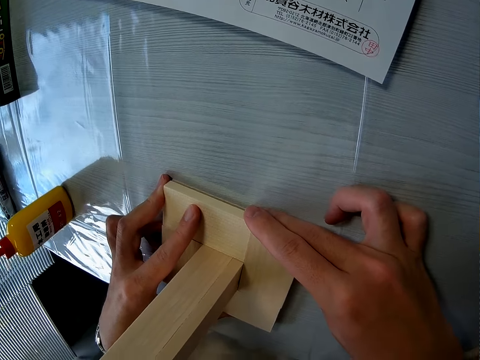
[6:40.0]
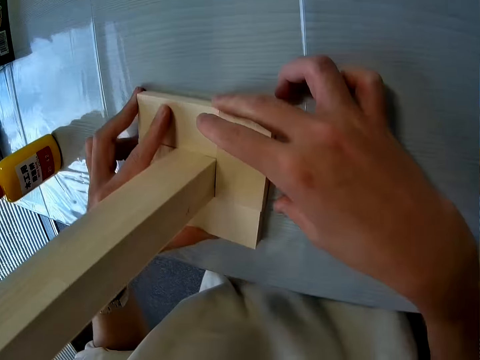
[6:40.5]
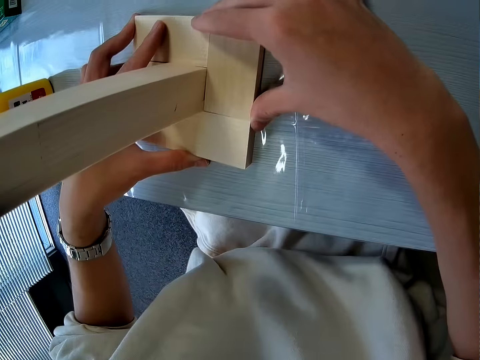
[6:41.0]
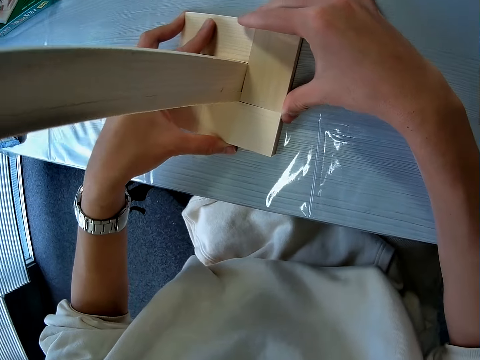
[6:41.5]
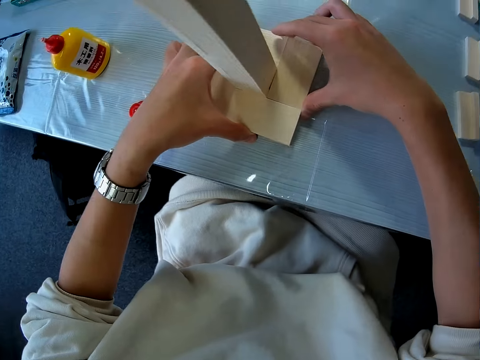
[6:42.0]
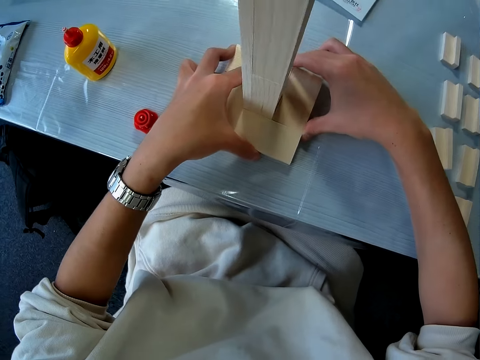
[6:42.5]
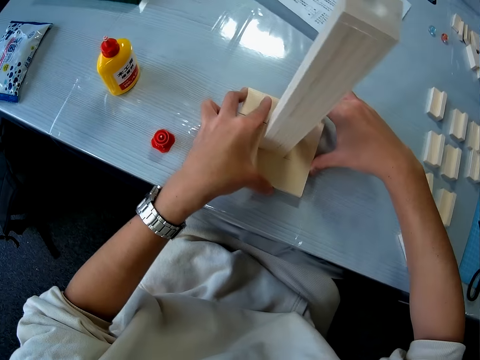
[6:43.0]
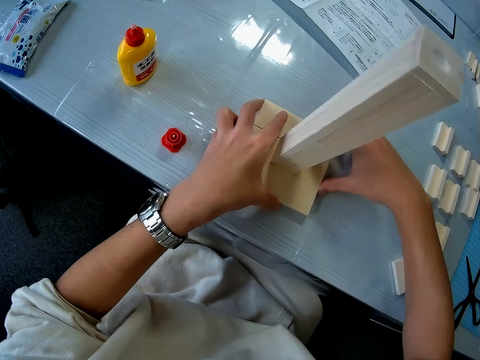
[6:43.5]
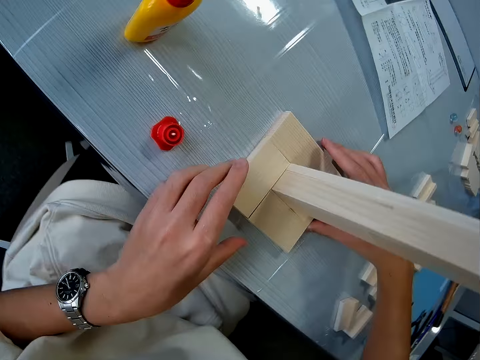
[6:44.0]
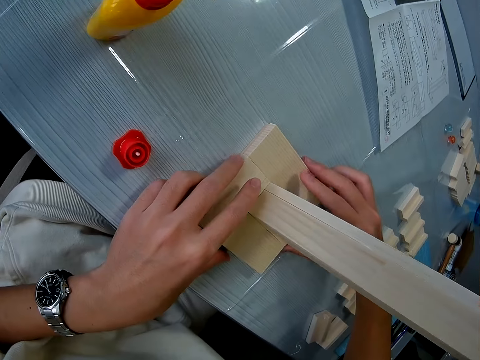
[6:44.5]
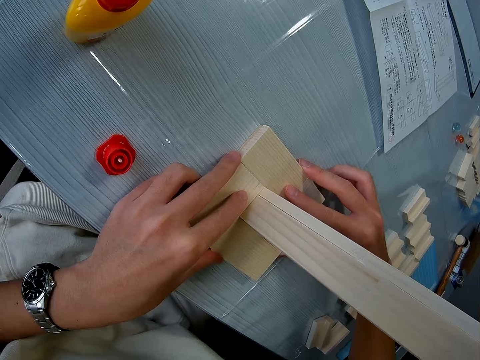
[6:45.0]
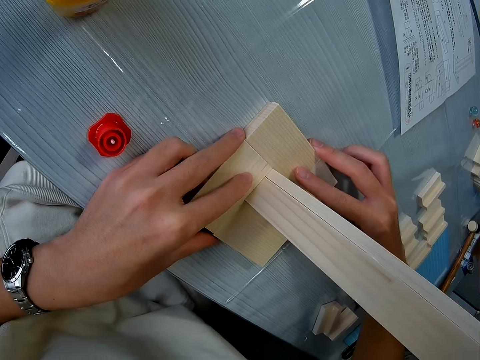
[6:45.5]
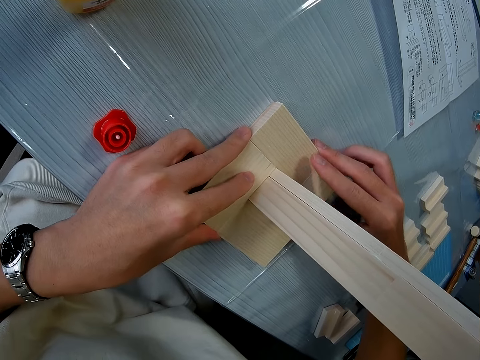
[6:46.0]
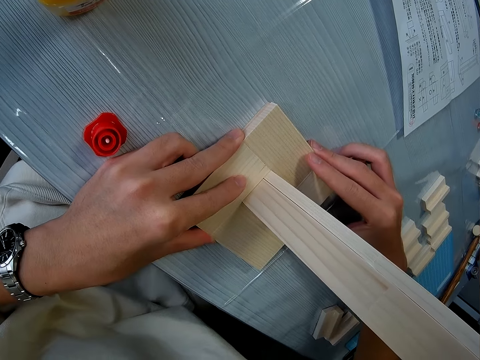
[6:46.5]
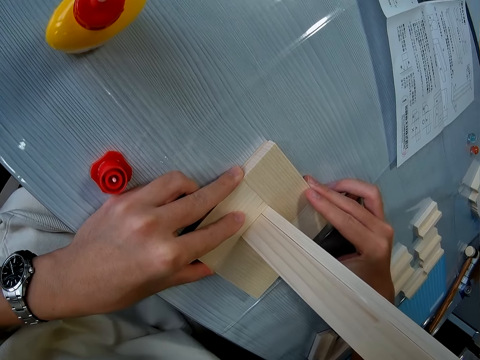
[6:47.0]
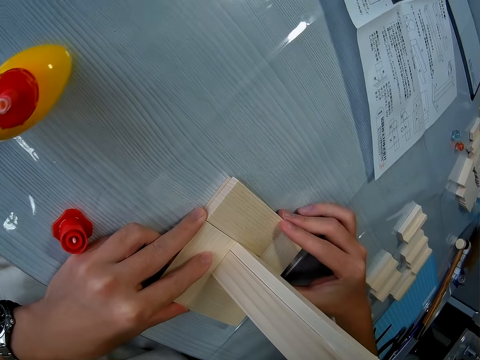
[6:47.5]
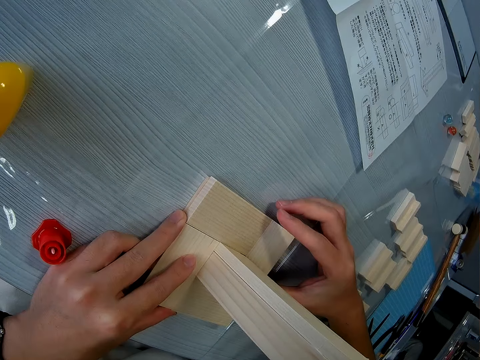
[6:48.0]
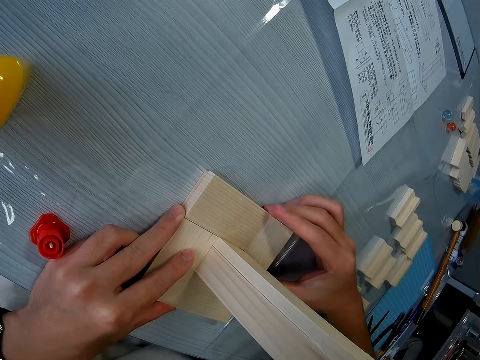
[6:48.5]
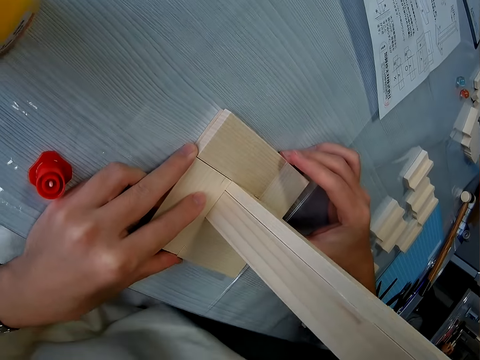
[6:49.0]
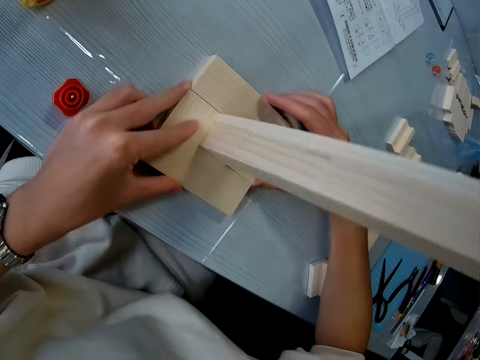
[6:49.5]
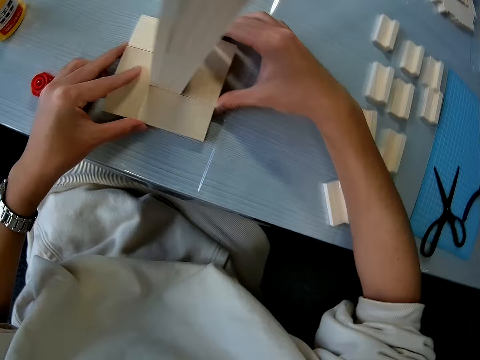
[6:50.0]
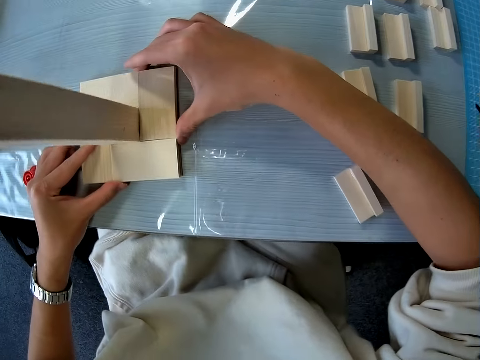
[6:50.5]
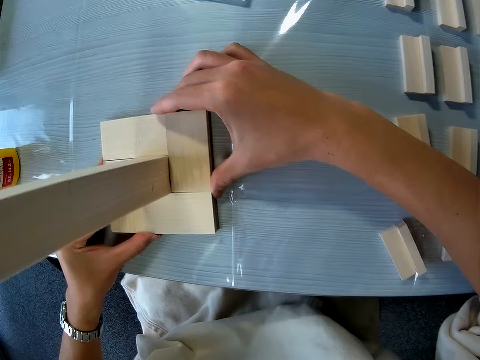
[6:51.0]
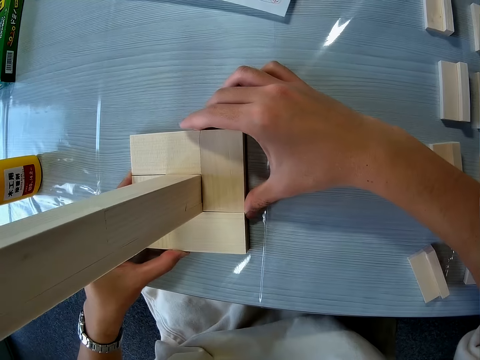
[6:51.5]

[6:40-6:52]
The camera wearer looks at the model.

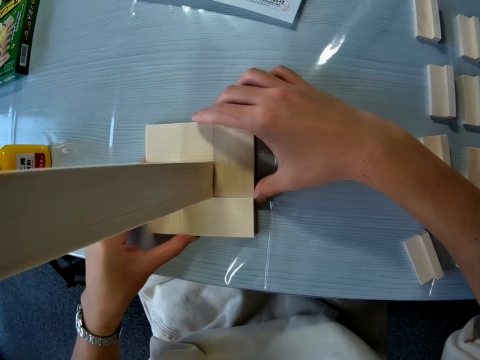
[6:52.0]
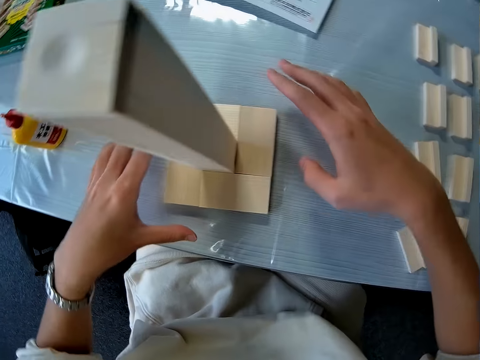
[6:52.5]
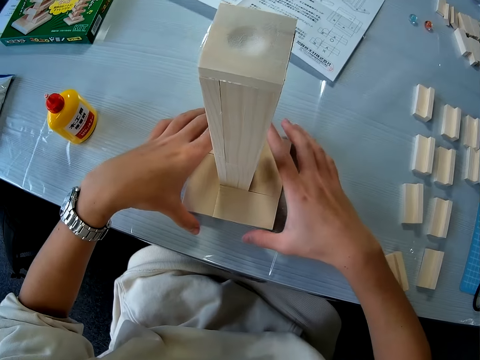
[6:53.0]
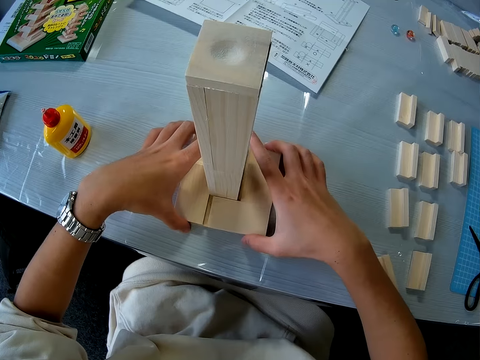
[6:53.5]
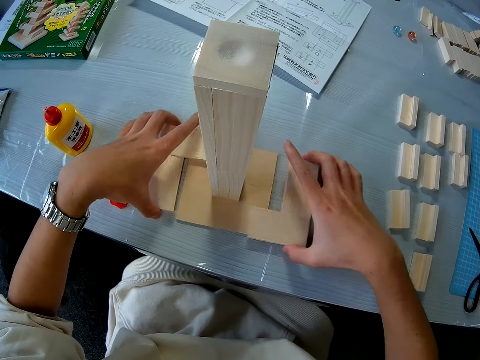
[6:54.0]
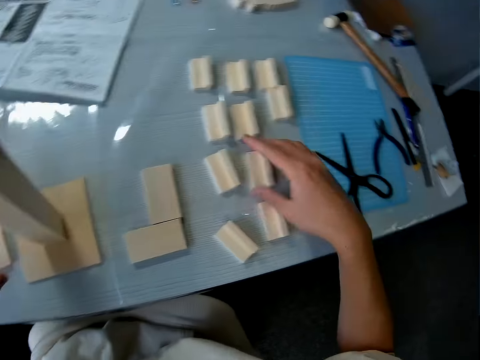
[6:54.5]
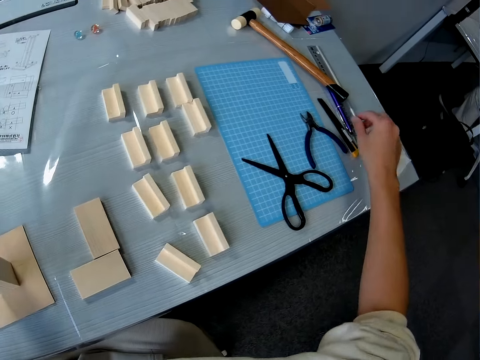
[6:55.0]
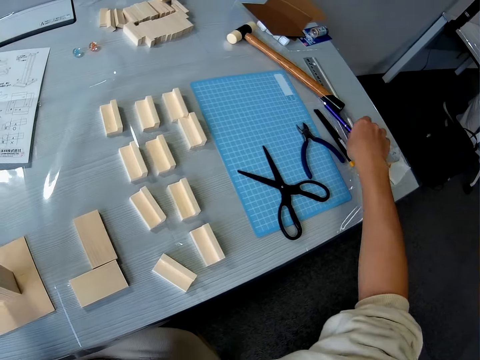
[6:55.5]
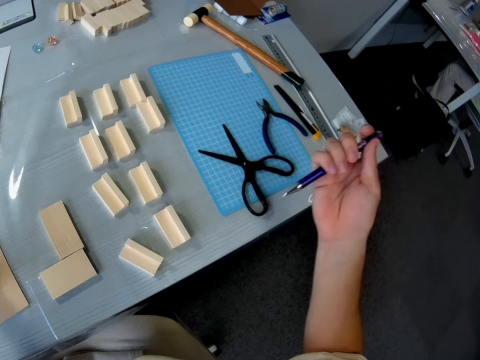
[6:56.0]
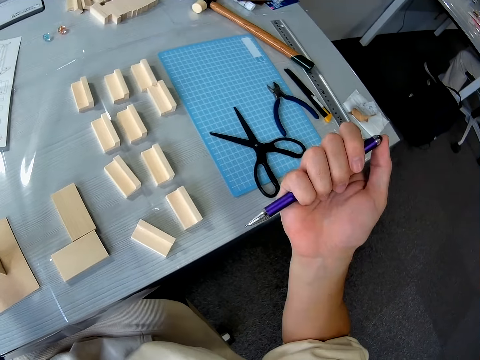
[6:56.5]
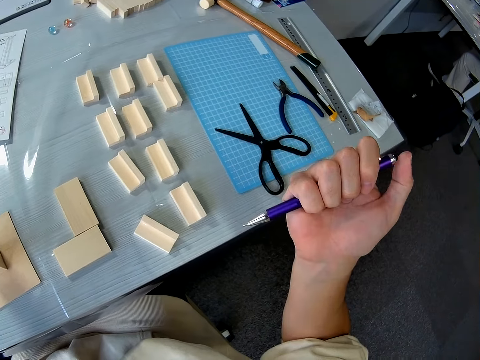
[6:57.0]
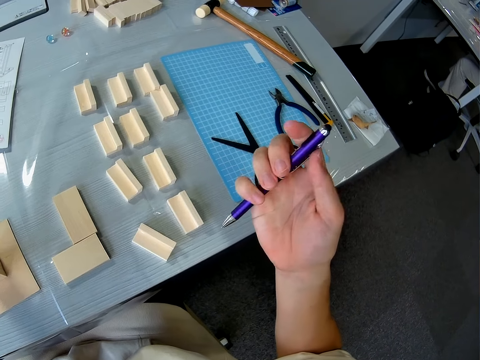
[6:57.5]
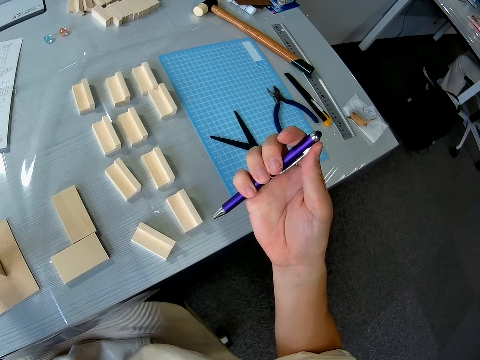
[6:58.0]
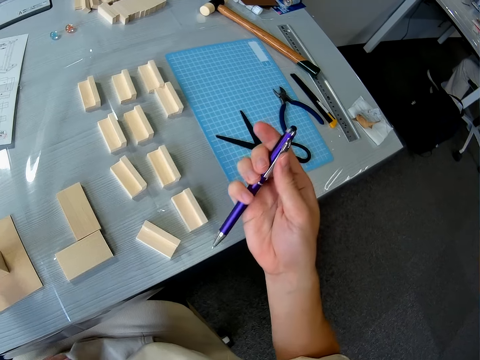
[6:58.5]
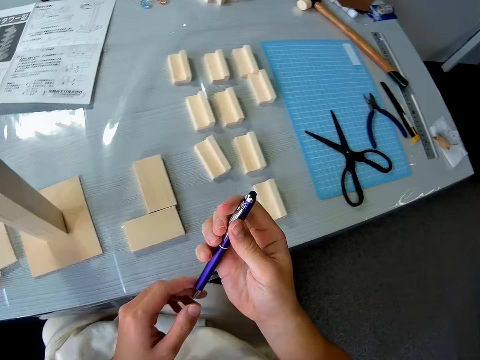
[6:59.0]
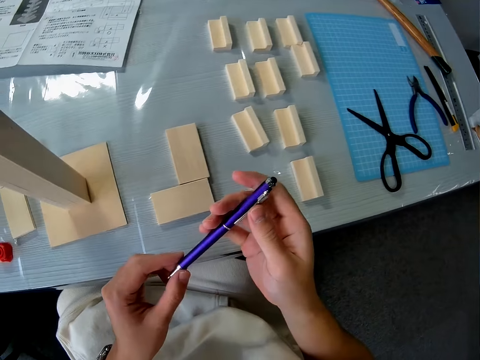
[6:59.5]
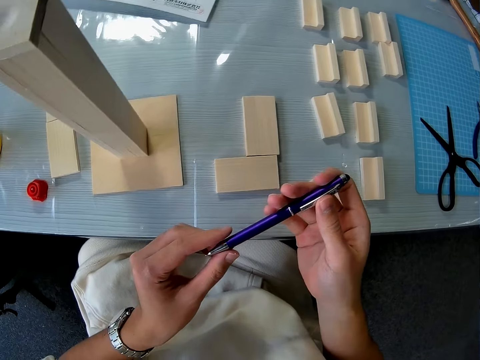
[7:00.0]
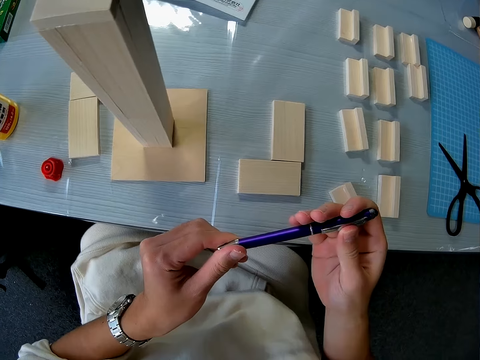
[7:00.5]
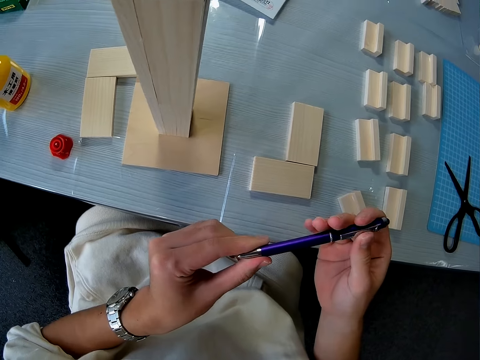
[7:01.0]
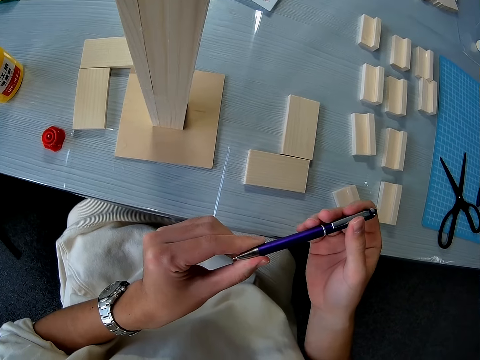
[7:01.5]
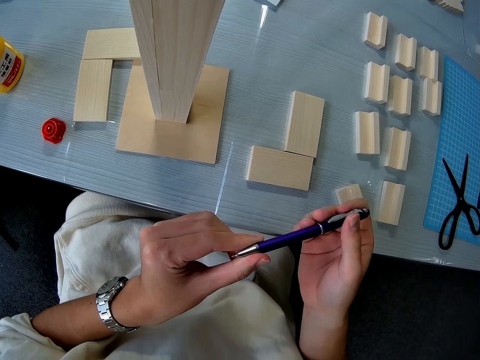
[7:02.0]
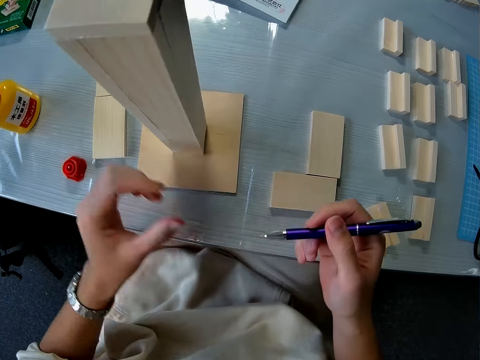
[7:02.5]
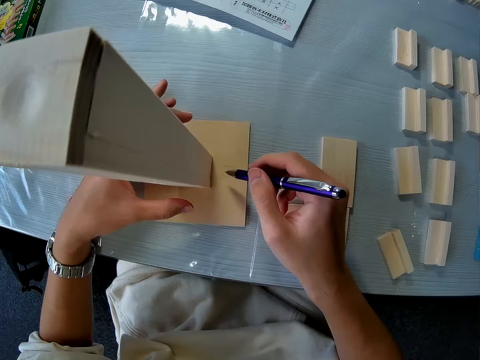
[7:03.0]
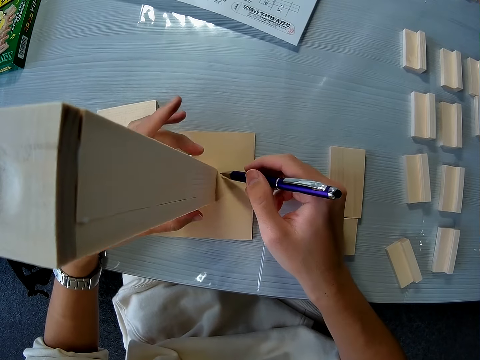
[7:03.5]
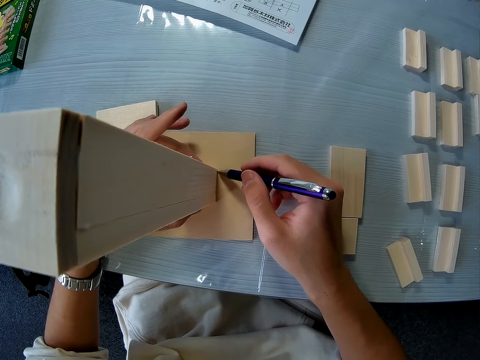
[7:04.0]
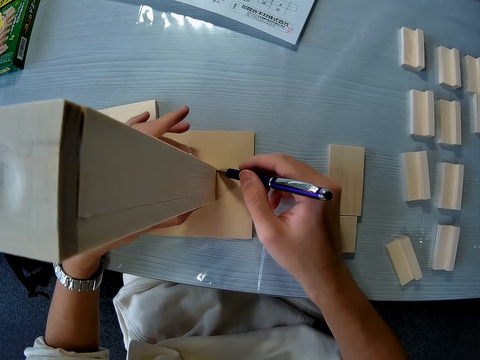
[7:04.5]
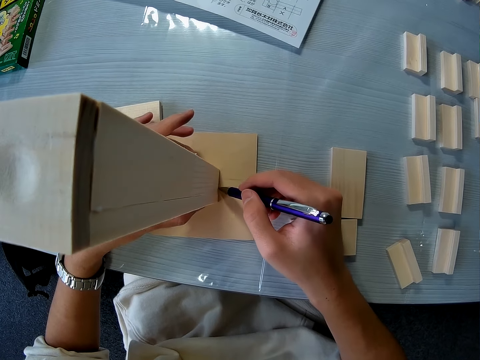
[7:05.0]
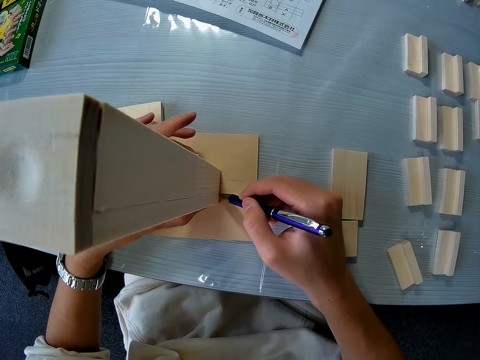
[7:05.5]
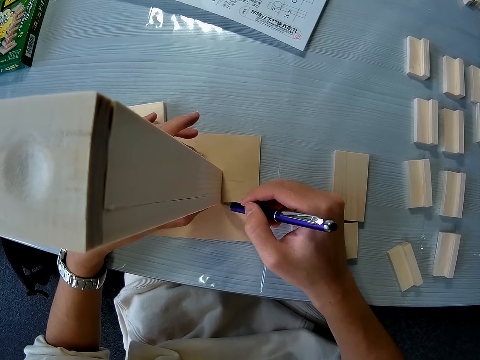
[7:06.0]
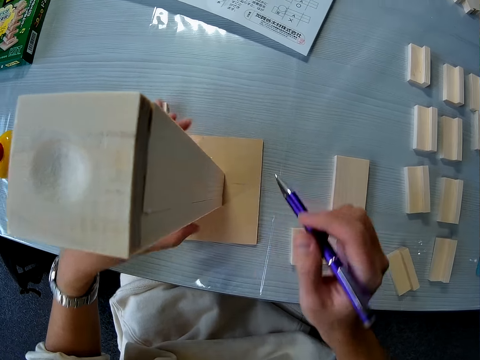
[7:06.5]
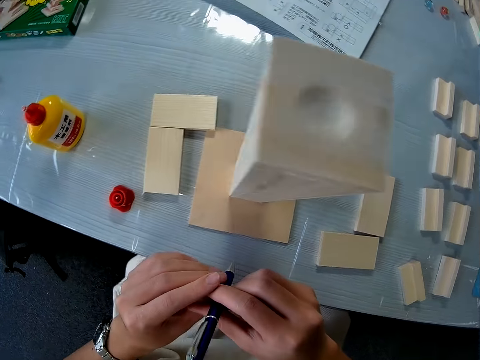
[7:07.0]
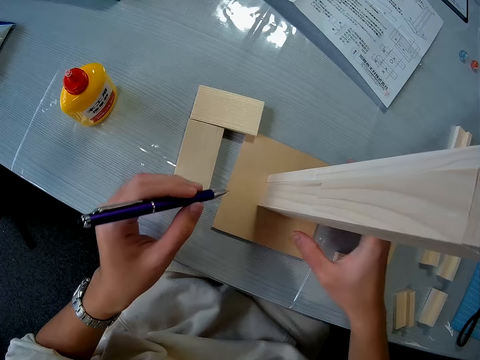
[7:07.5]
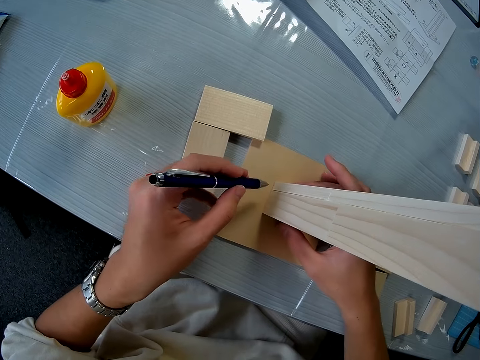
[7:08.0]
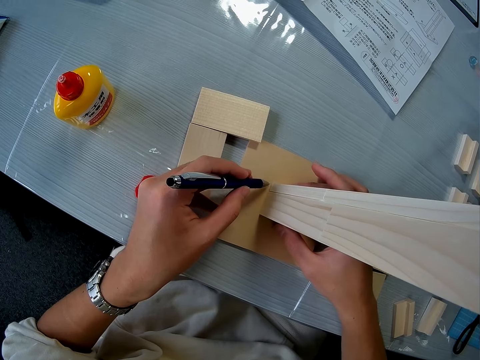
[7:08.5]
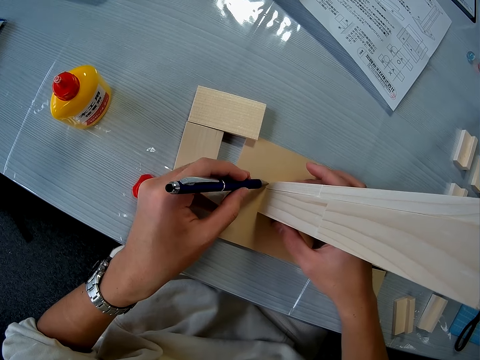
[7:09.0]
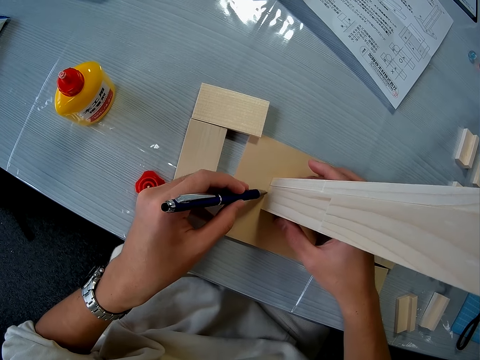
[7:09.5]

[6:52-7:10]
The camera wearer slides out the other pieces of wood from the base of a woodwork. He picks up a pen from the table with his right hand. He opens the pen. He holds the pen and looks at the pen. He passes the pen to the right hand. He touches the model. He marks the base of the woodwork with the pen. He passes the pen to his left hand. He touches the model. He marks the base of the woodwork with the pen.
